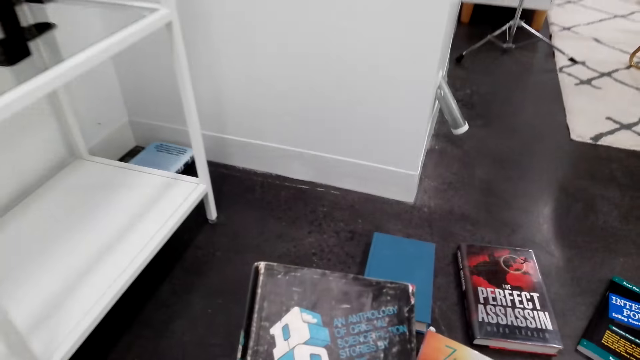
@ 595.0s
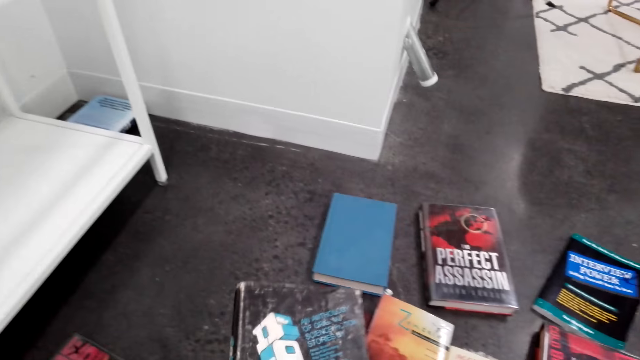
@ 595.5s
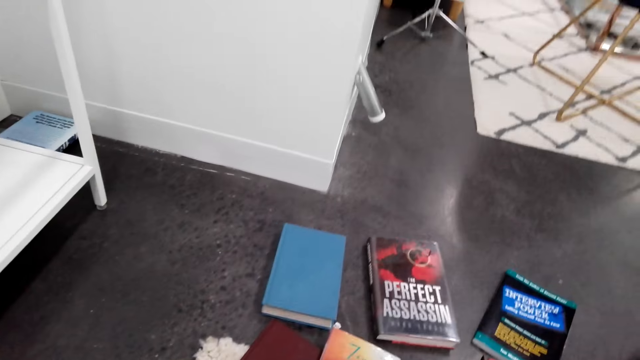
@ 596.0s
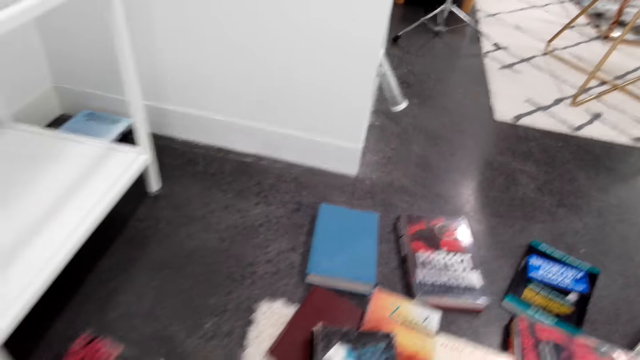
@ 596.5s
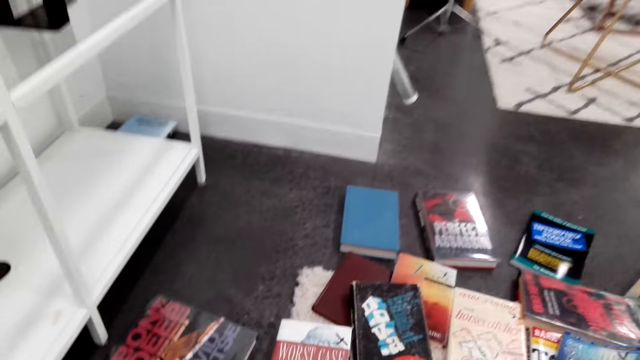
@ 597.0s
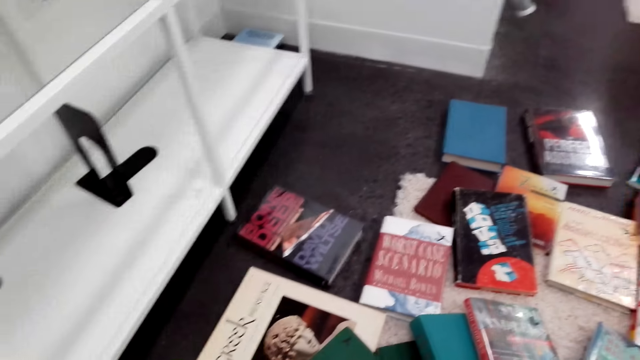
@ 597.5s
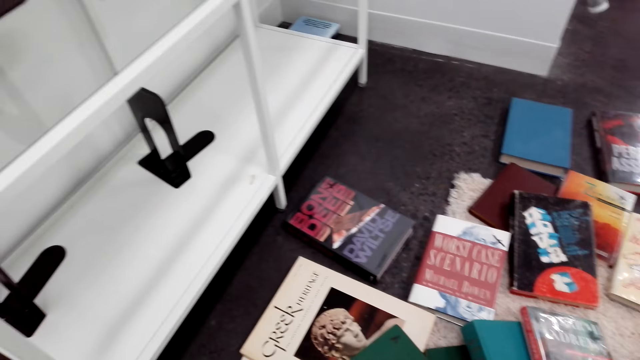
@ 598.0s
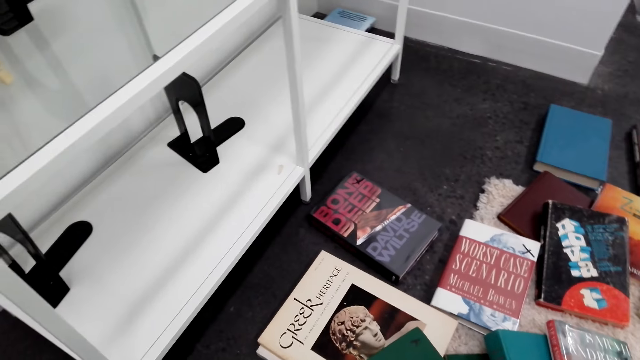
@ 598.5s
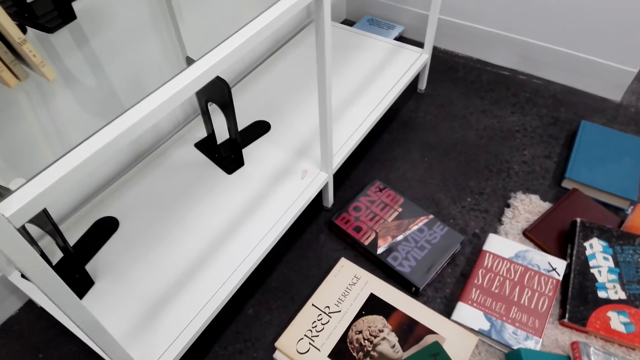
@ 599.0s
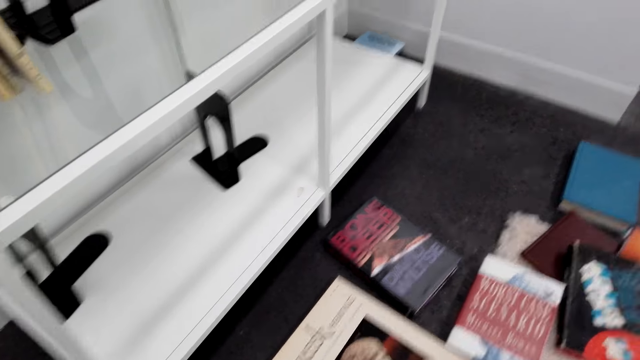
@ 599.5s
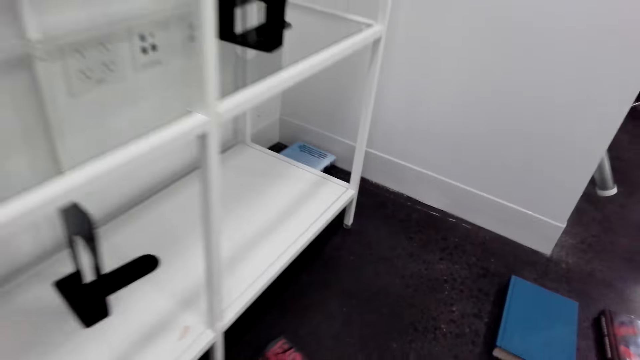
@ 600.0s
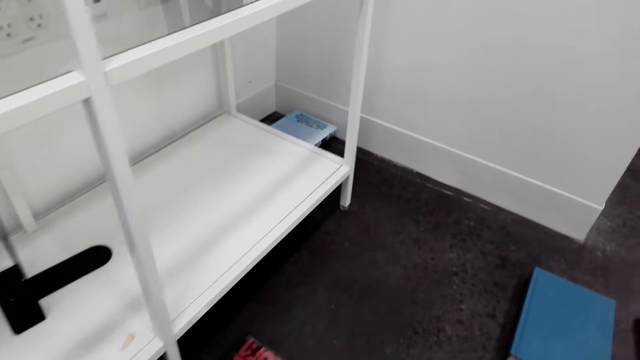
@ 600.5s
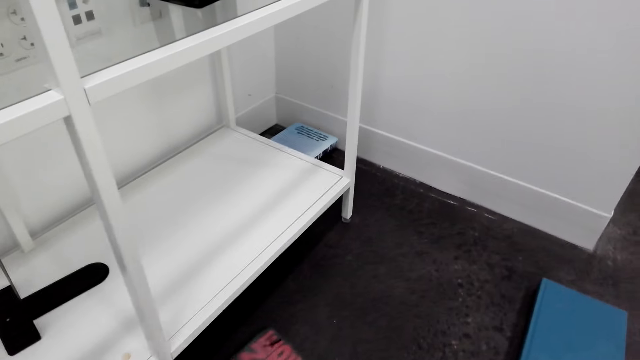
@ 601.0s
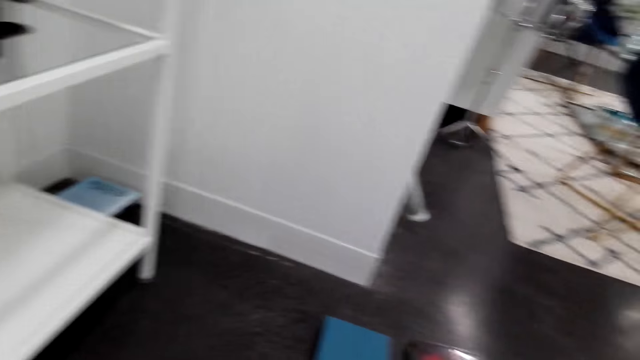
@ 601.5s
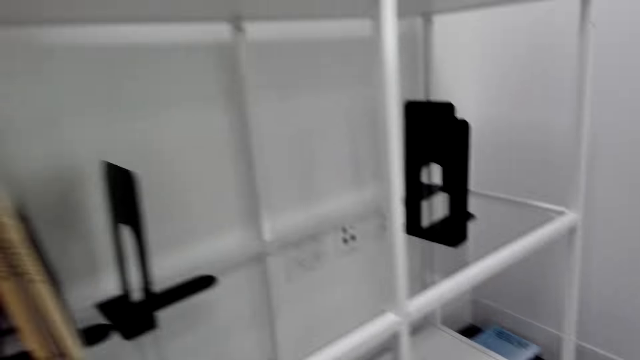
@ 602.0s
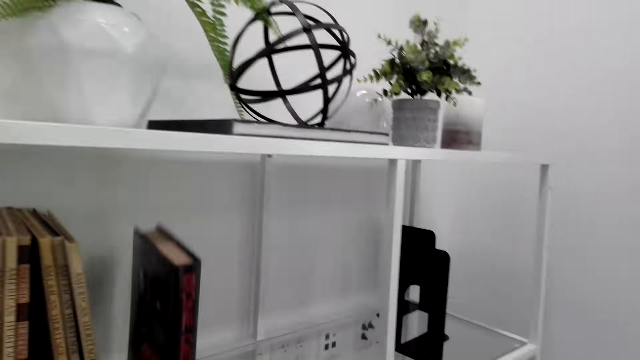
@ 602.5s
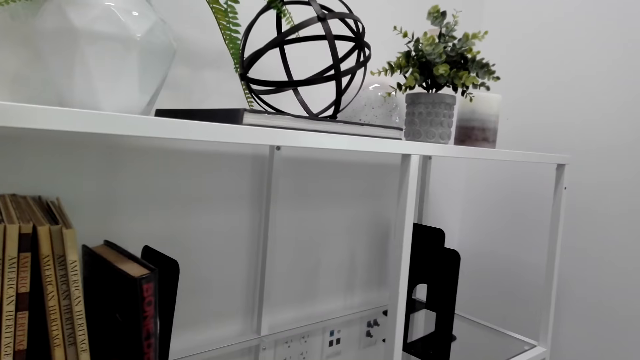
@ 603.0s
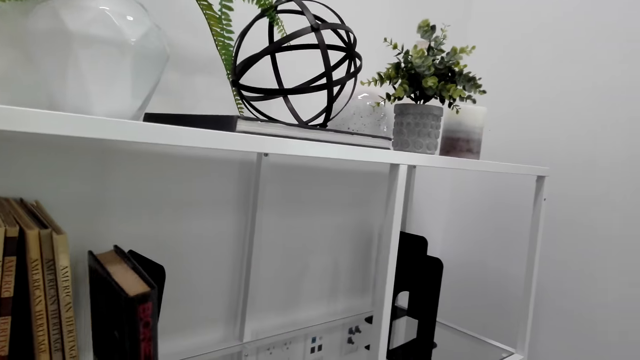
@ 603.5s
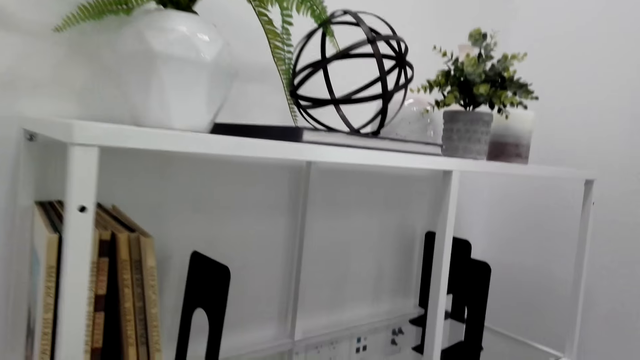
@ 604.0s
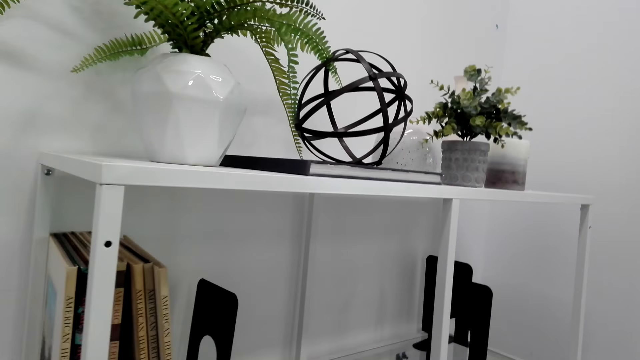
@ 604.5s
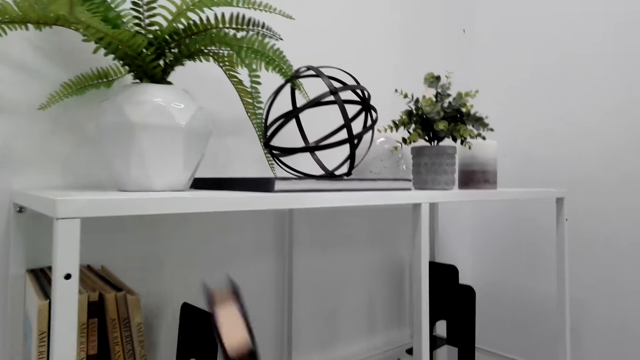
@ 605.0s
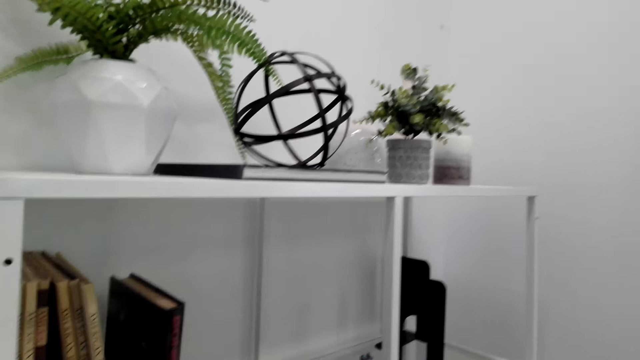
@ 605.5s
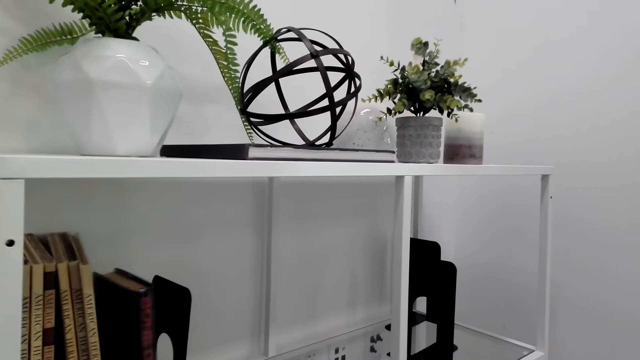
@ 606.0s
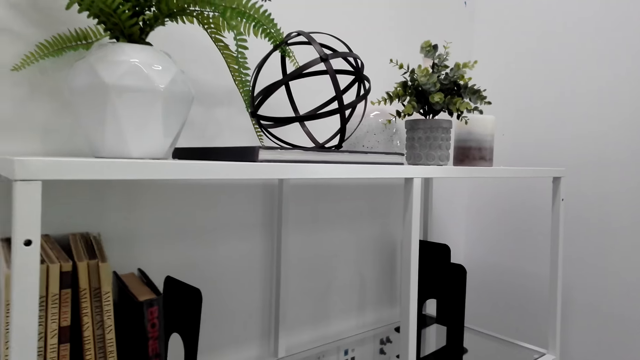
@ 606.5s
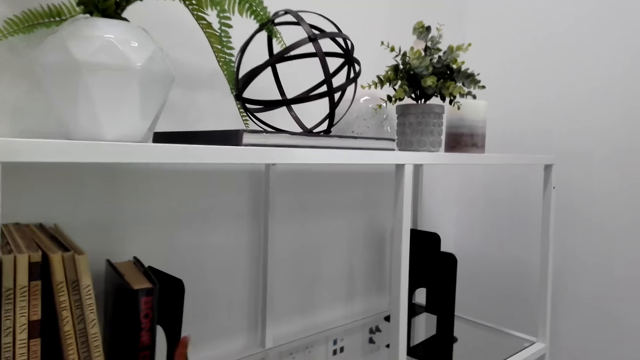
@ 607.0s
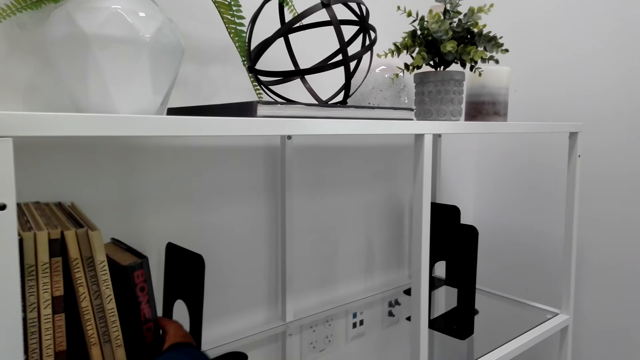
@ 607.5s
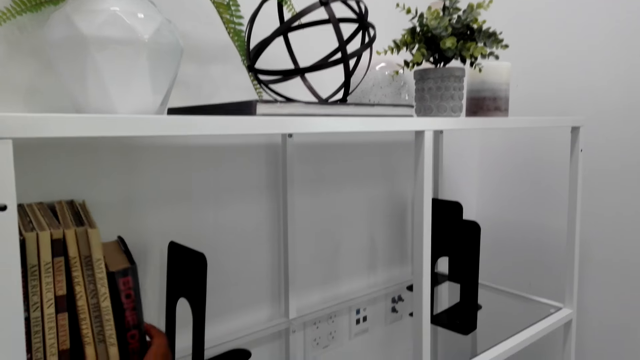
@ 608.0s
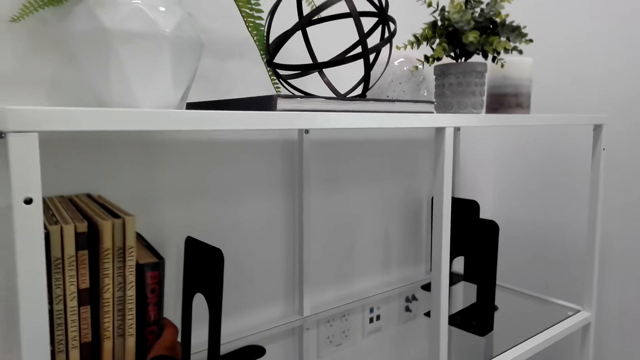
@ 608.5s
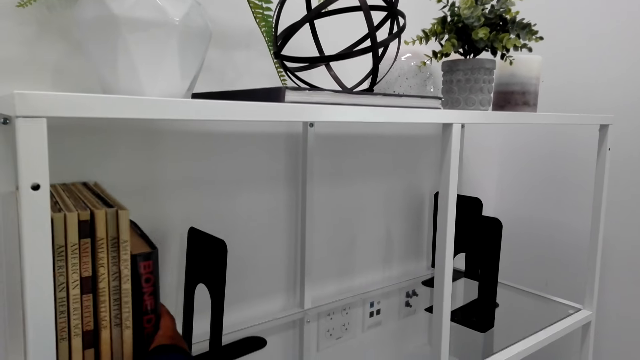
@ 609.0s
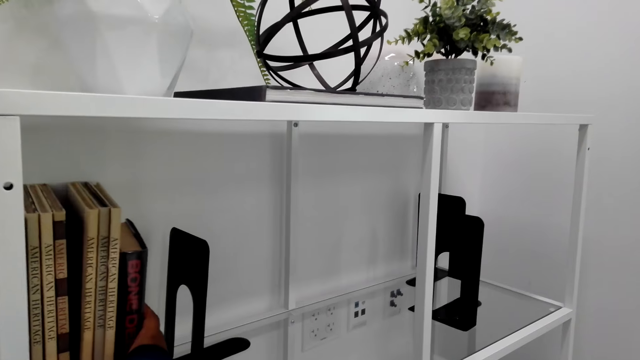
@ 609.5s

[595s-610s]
The camera wearer puts the book down. They look around. They look at the books on the floor. They pick up a book. They move down. They arrange the book on the bookshelf. They put the book on the shelf.

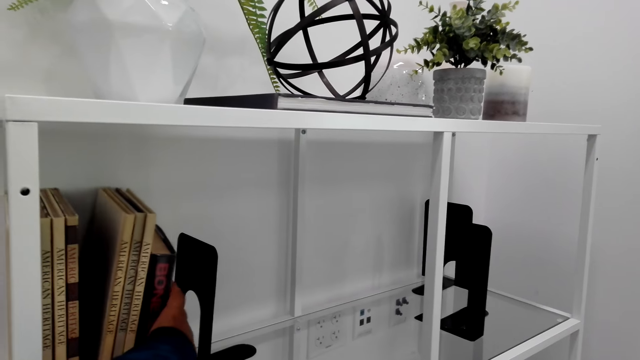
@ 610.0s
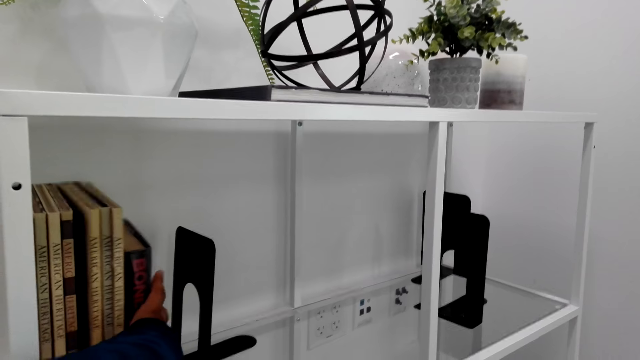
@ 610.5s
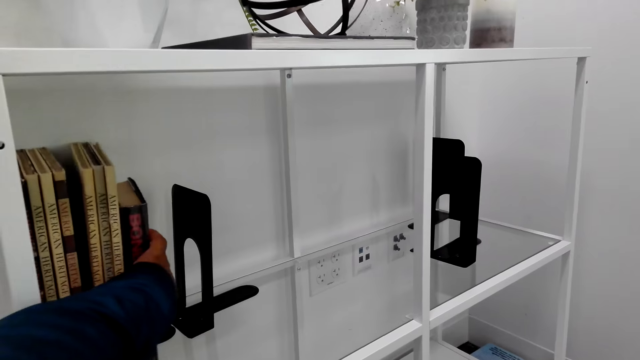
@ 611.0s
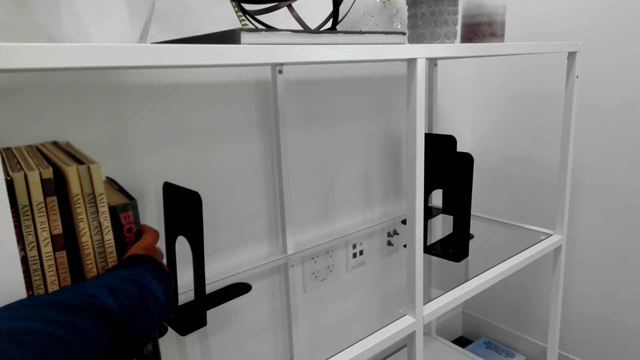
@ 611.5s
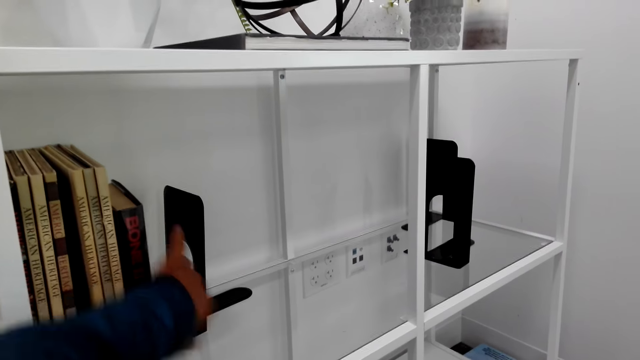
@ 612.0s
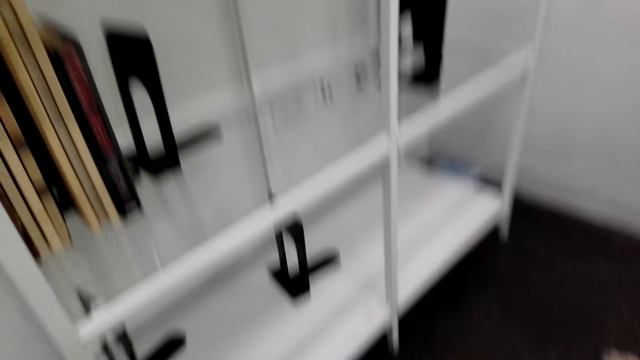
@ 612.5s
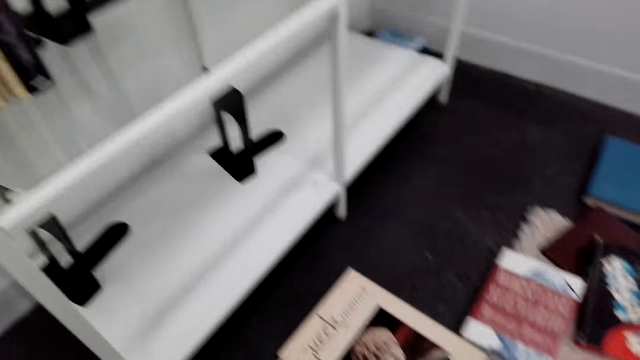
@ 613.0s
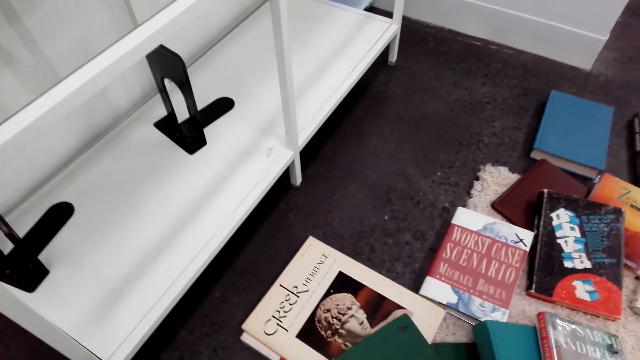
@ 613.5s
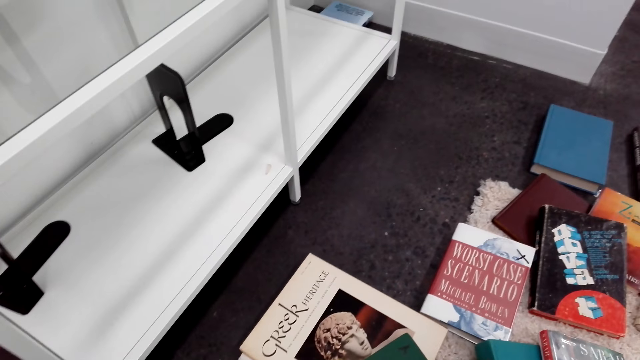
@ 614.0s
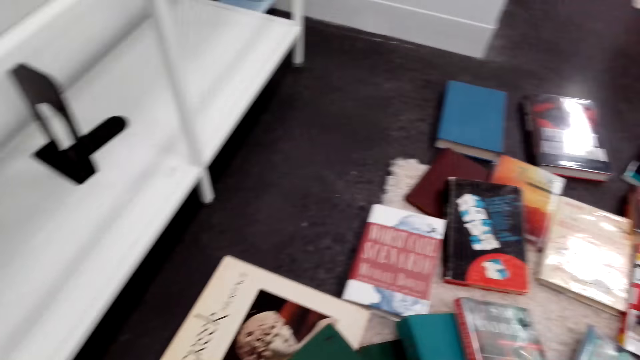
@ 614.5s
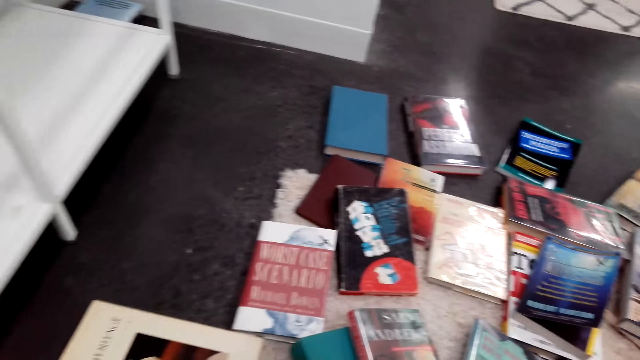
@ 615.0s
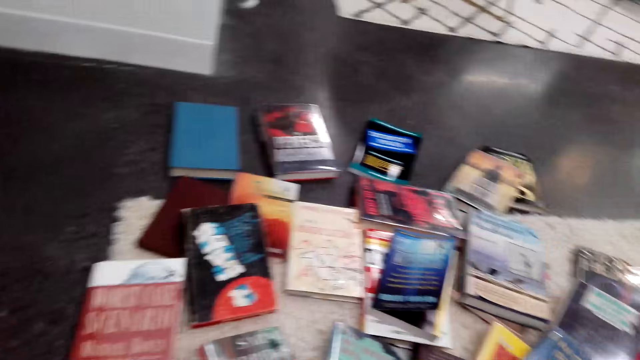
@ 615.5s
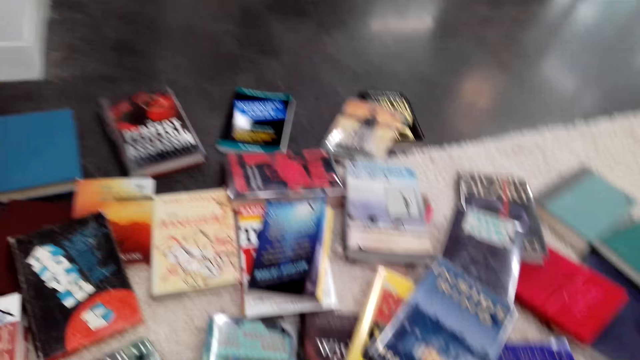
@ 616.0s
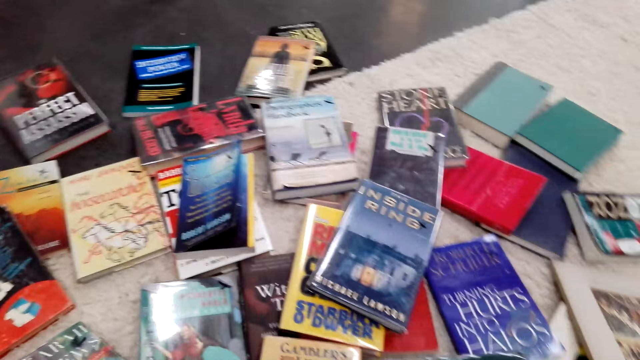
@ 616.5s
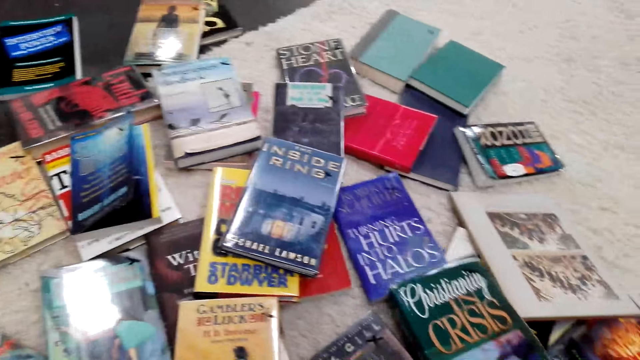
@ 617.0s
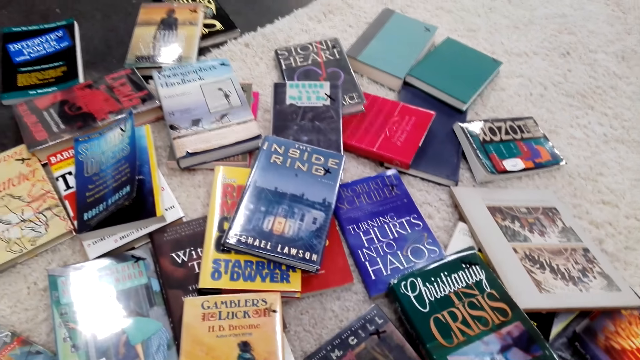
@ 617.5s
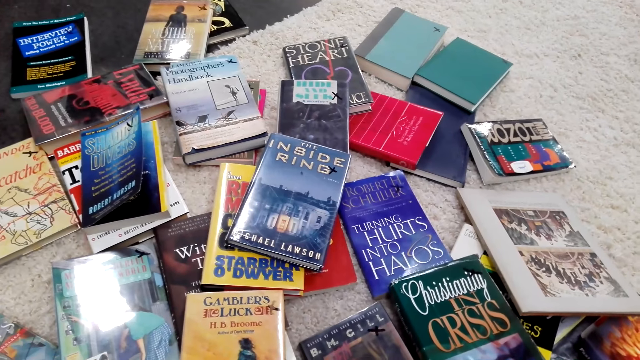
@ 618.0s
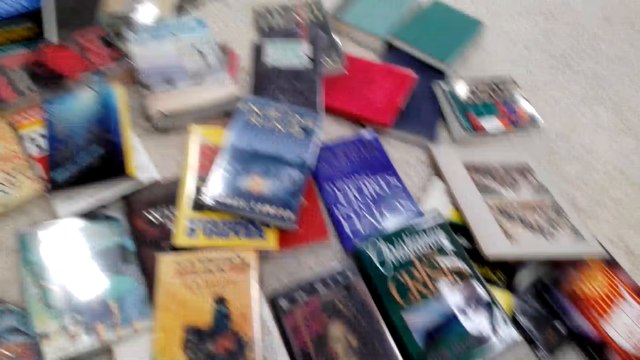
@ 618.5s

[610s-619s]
The camera wearer looks around and moves the hand down. They look at the books on the floor. They look at the books on the floor again. They arrange the book. They move the book on the floor.
